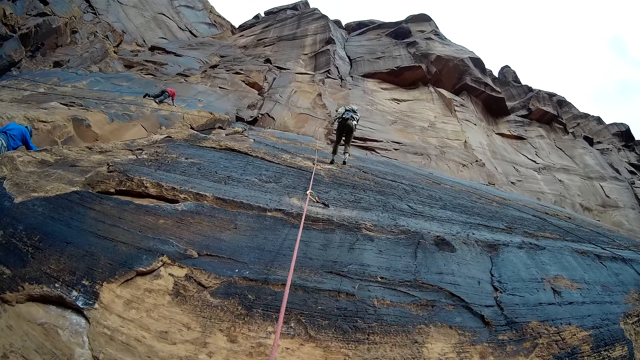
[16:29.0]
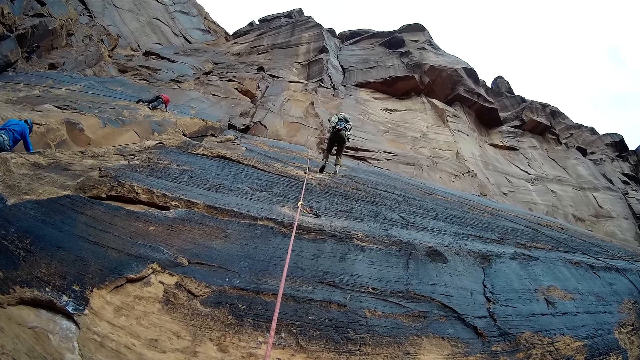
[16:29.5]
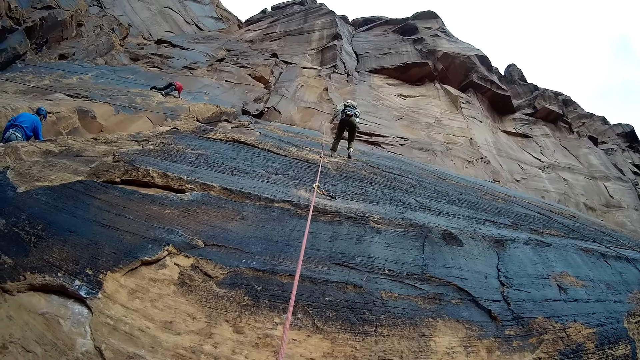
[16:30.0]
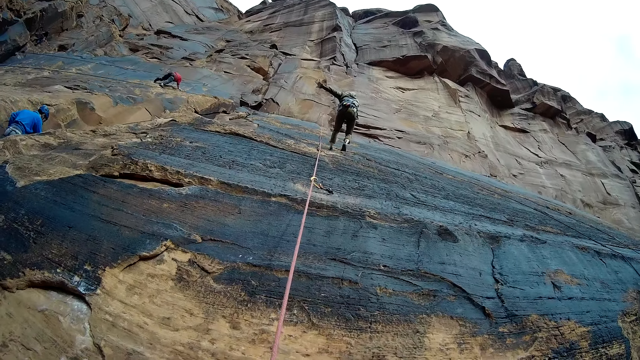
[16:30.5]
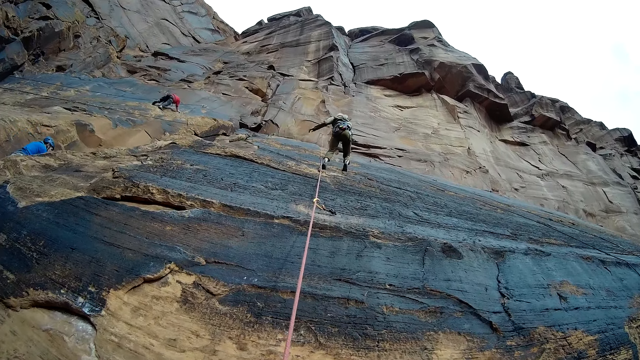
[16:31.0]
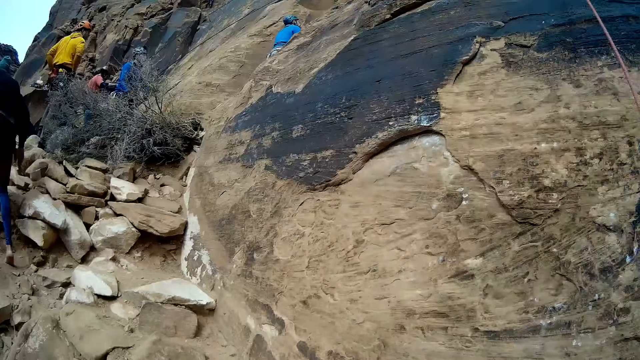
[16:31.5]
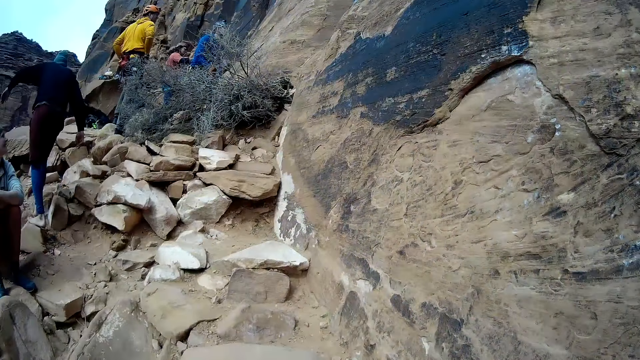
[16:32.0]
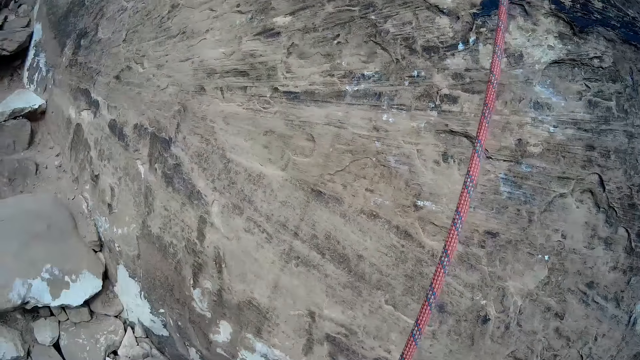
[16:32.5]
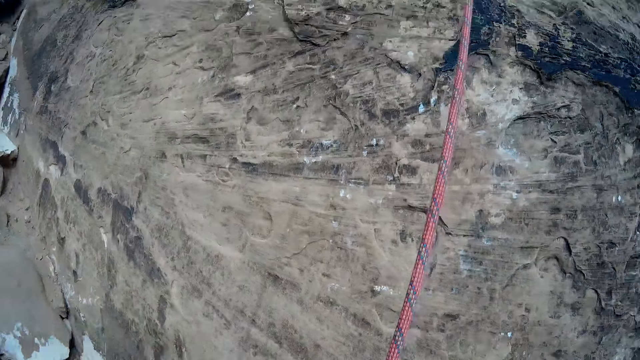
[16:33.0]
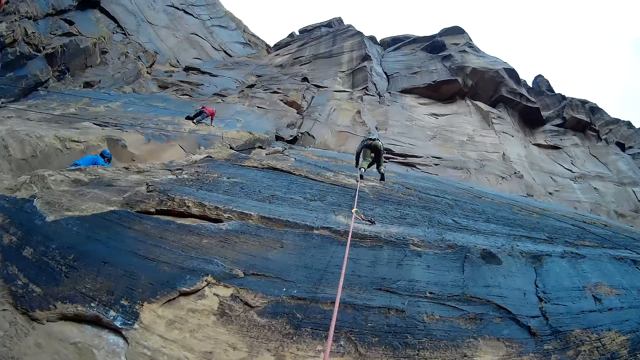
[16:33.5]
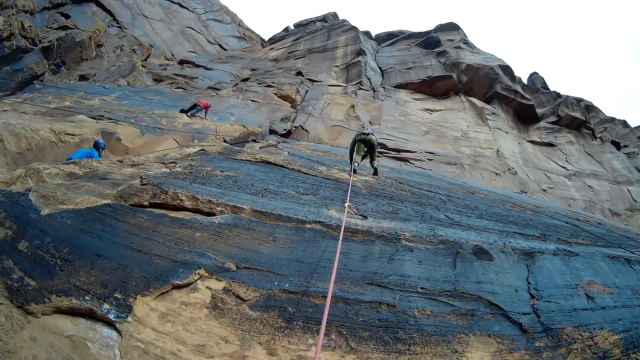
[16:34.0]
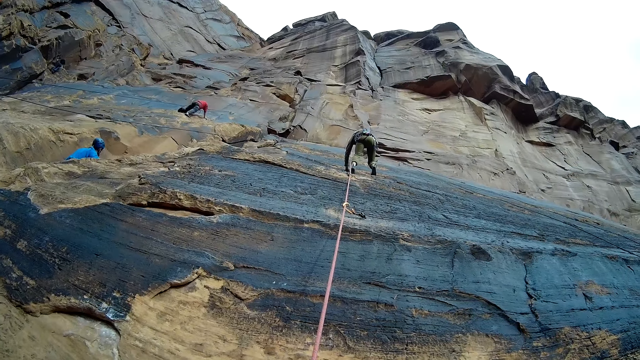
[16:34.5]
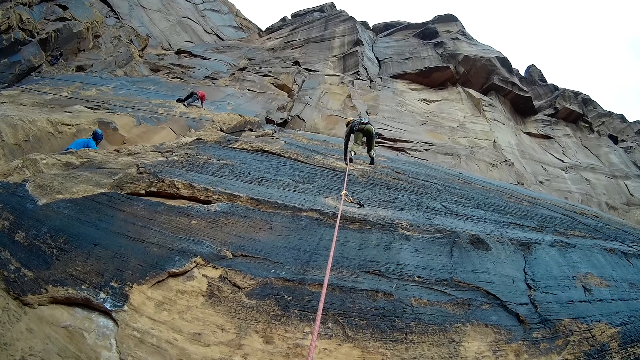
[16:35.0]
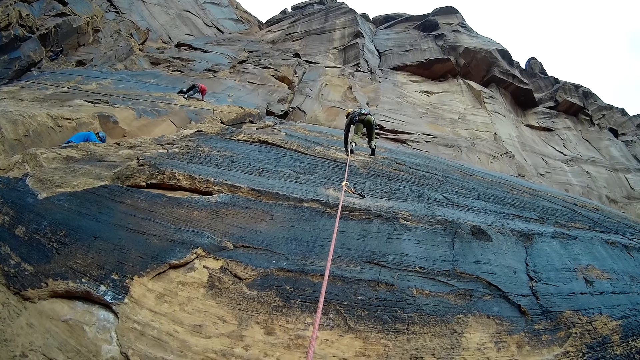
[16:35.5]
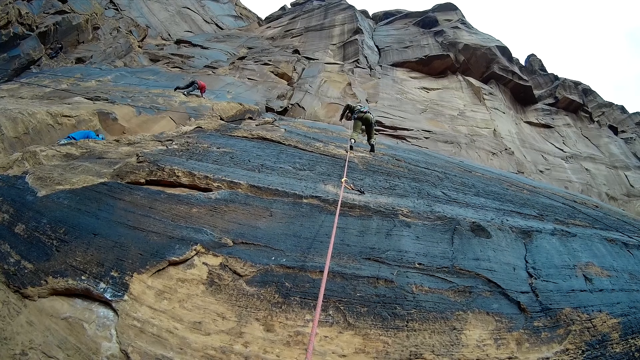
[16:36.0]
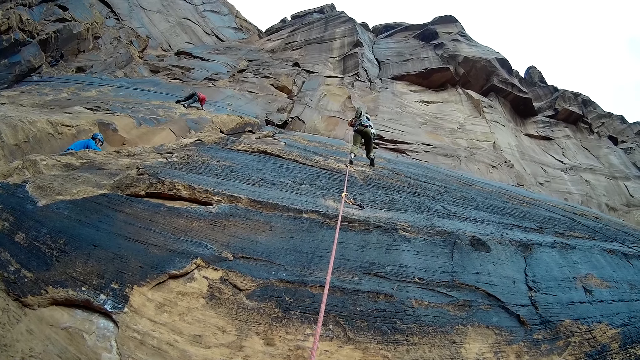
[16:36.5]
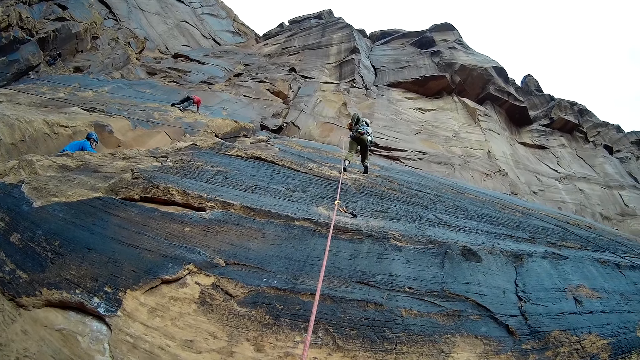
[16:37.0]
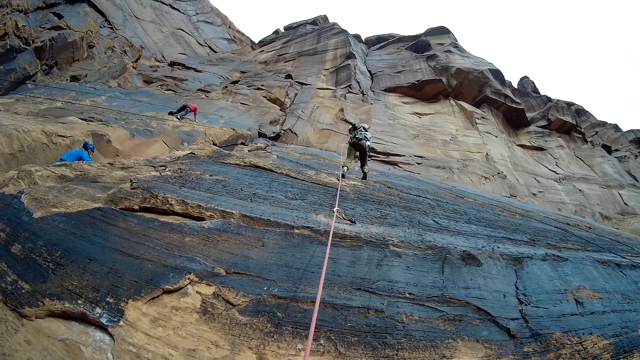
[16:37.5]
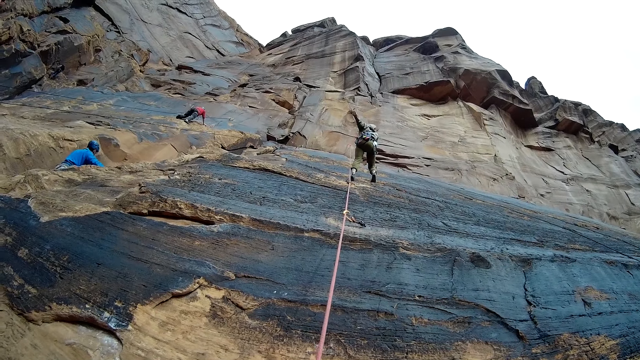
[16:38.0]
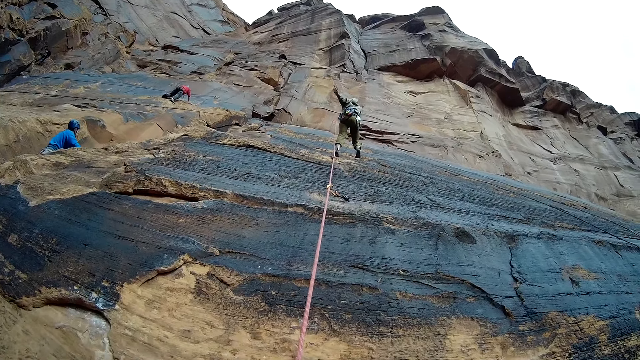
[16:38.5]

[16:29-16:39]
A man moves the hand. Another man steps forward. The camera wearer looks sideways. The first man moves the hand and points with the hand.

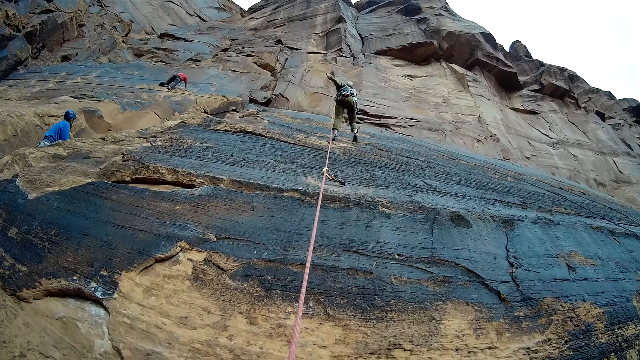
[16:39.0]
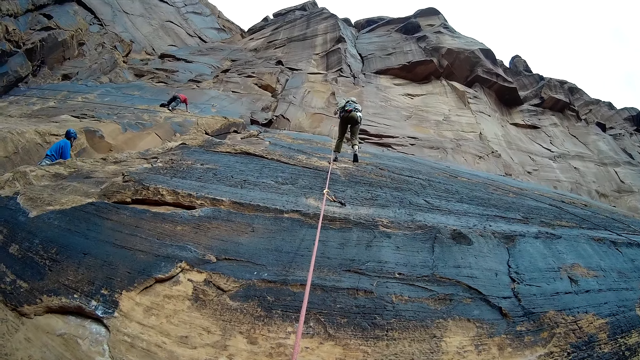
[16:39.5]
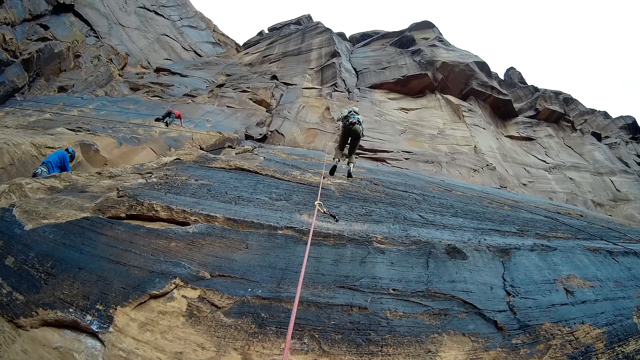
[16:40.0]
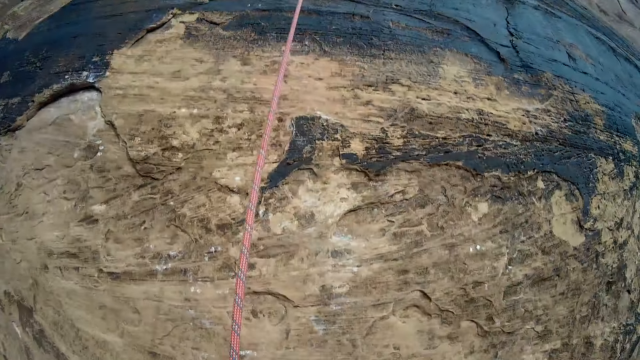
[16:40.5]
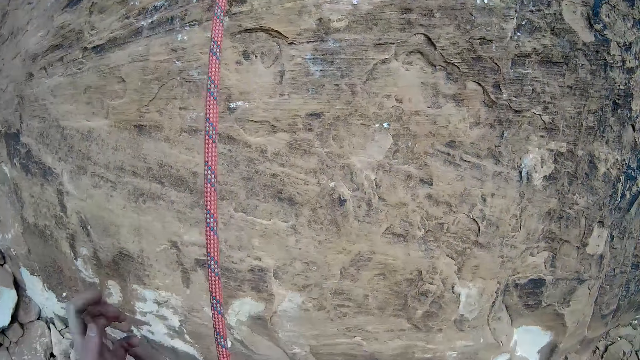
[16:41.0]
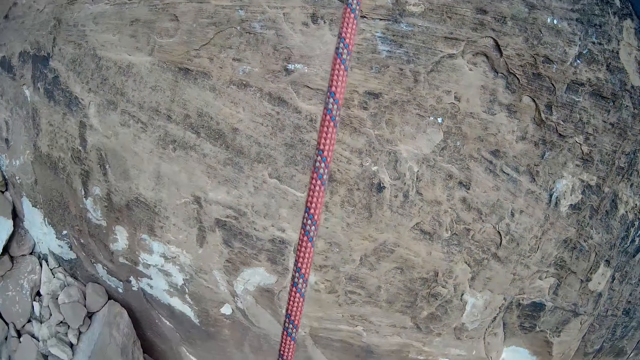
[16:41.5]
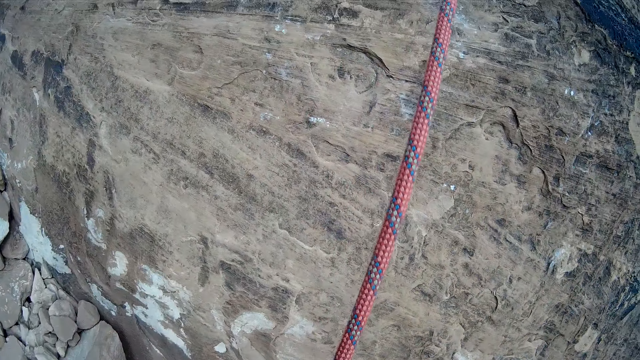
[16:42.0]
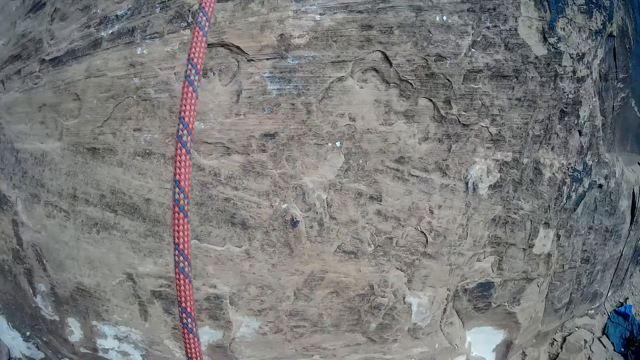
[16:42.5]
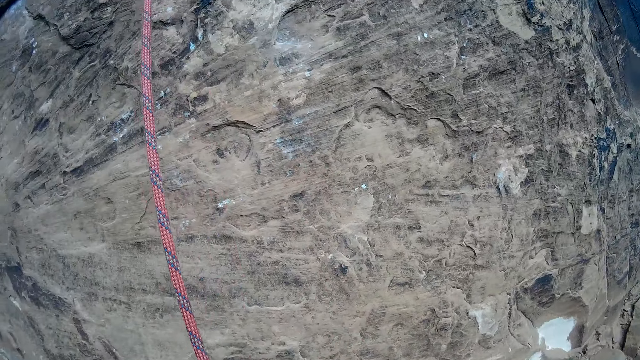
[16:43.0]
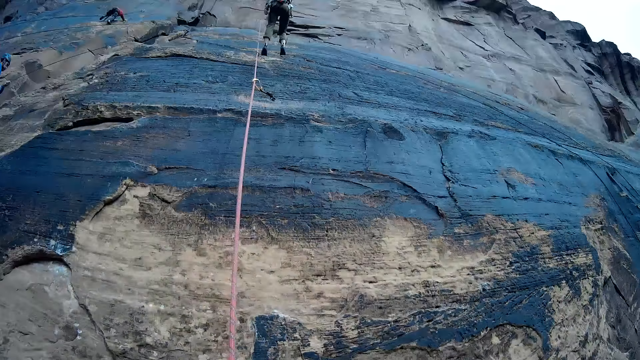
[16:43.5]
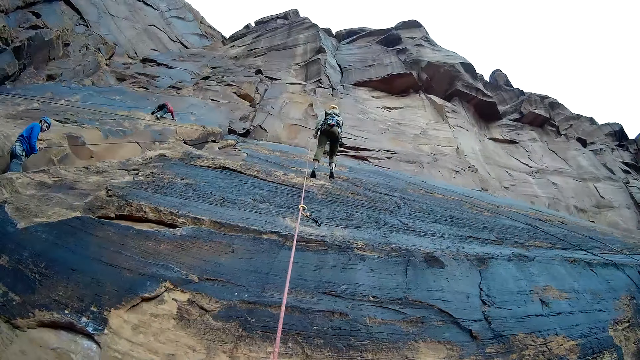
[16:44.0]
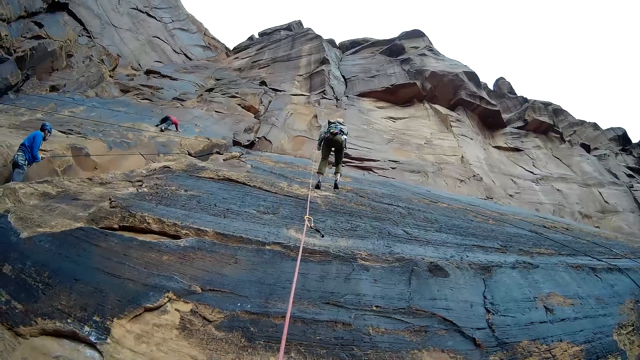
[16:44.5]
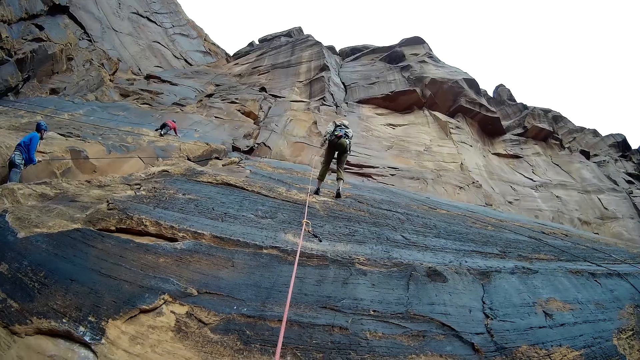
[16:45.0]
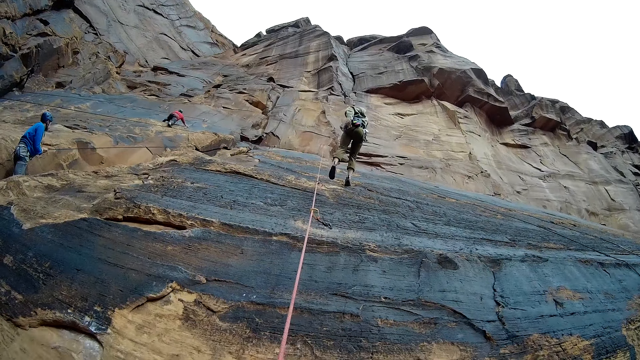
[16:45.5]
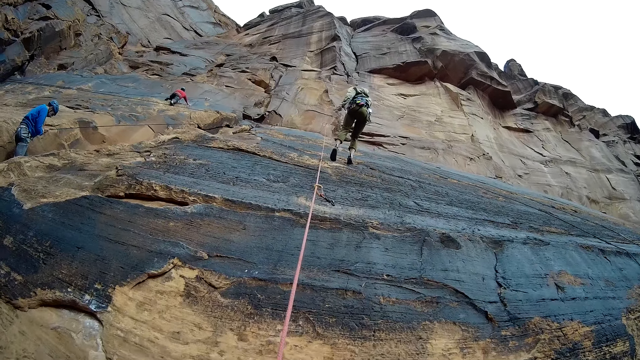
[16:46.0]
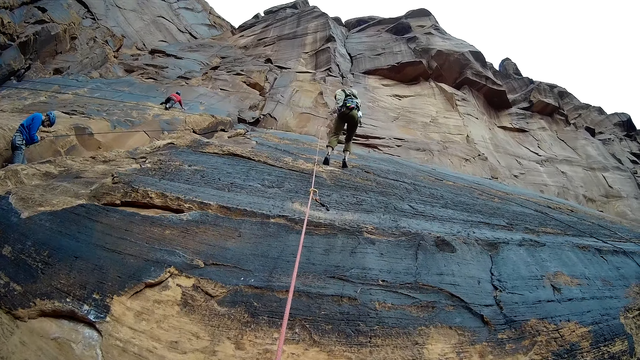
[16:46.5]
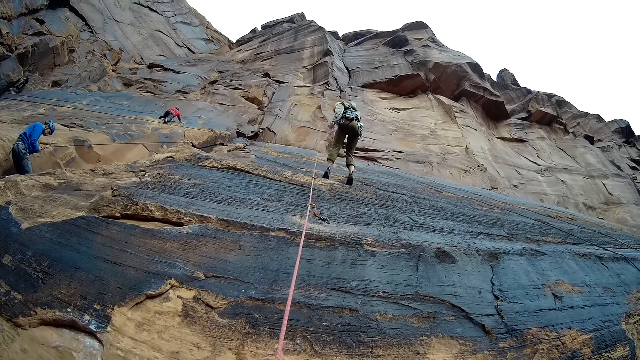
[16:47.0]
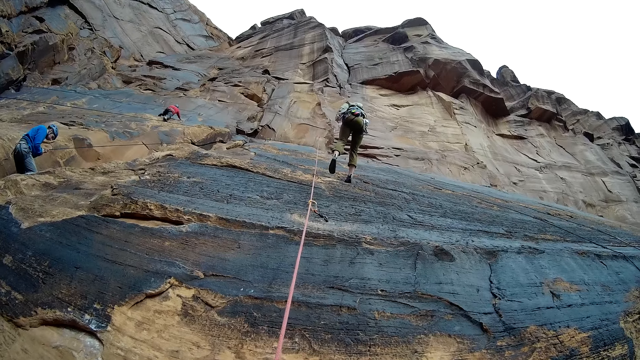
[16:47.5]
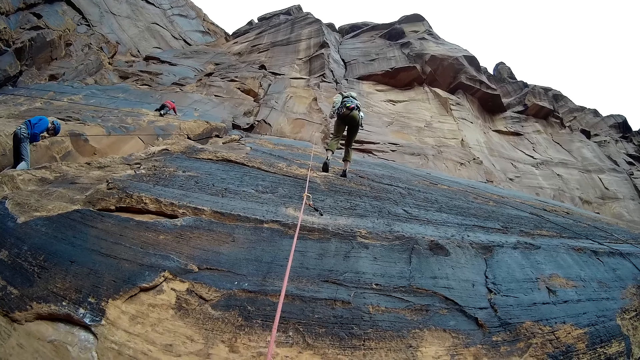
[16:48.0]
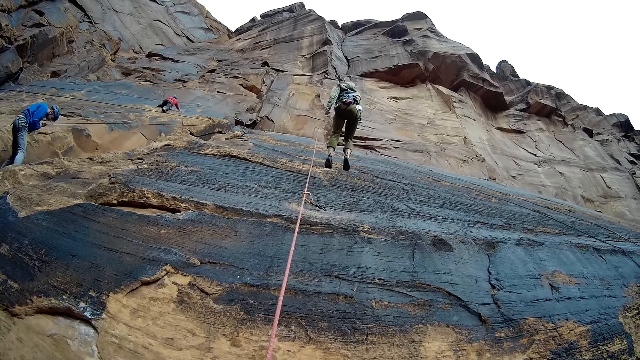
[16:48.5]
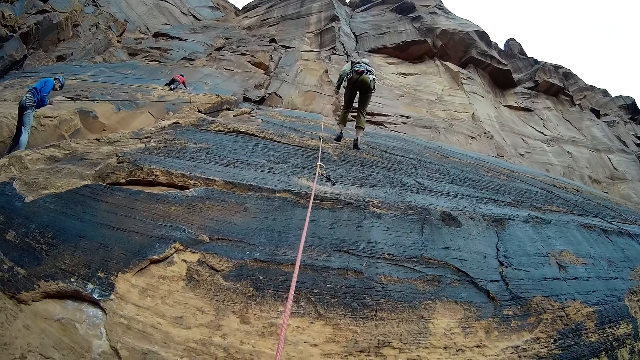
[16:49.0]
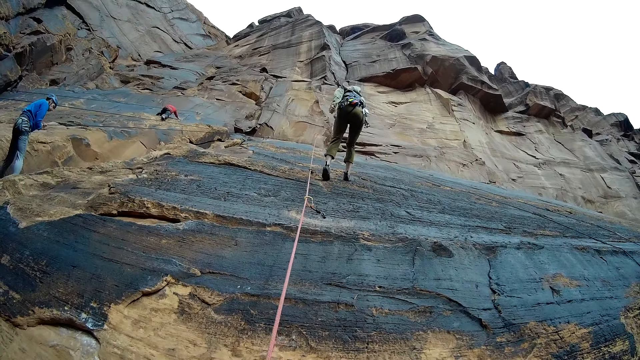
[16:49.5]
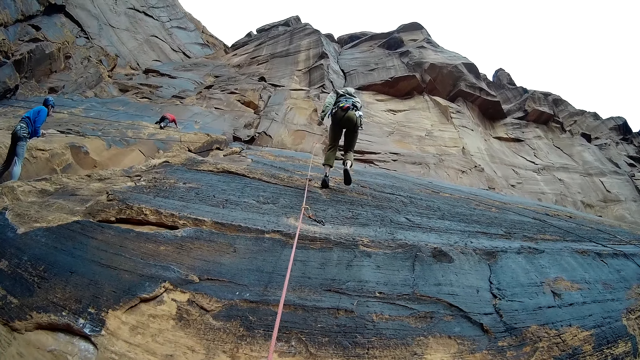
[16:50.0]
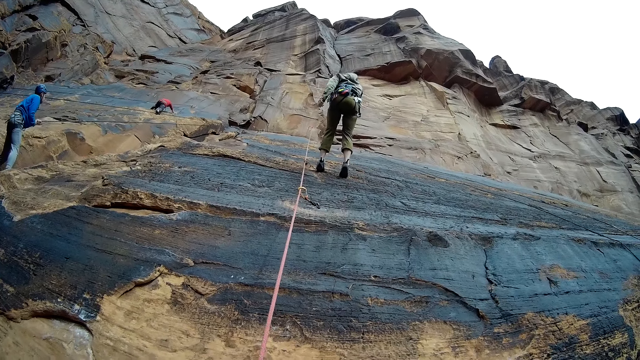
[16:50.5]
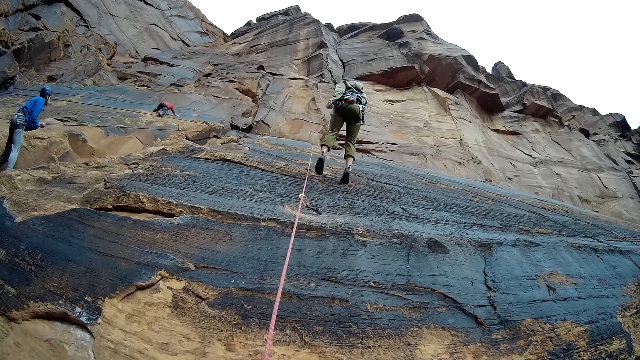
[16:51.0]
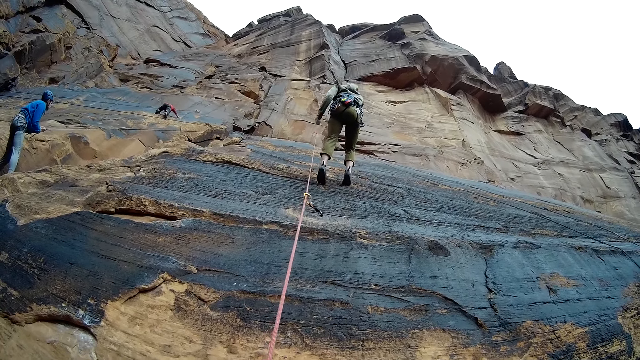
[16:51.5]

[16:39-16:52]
The camera wearer pulls the rope. They hold the rope. A man steps backwards. Another man climbs down the mountain. A third man steps backwards.
